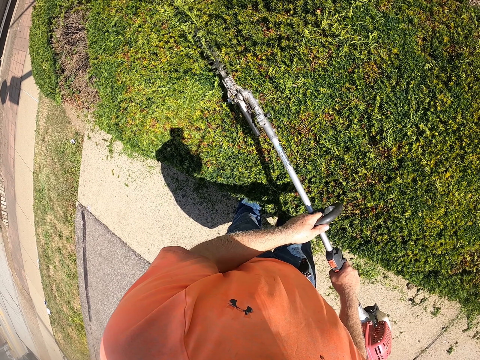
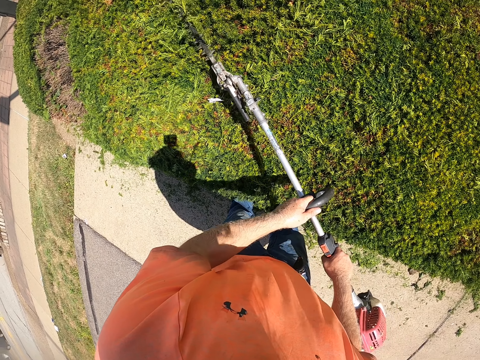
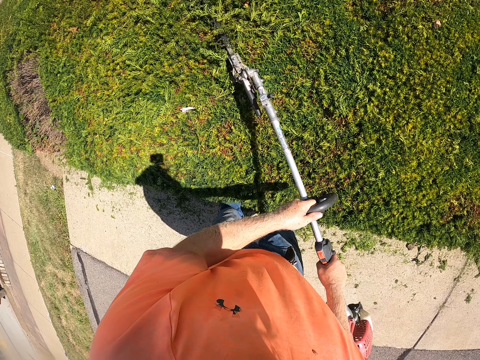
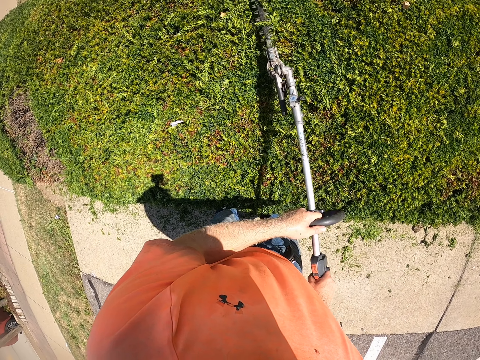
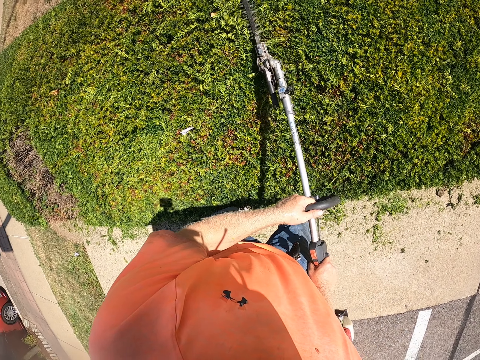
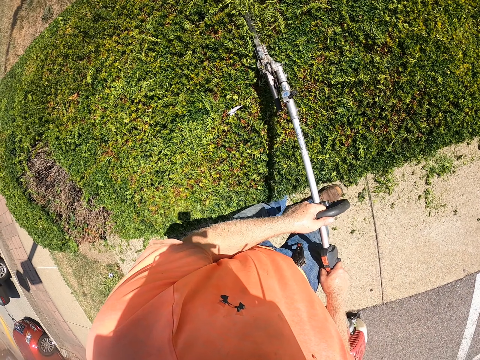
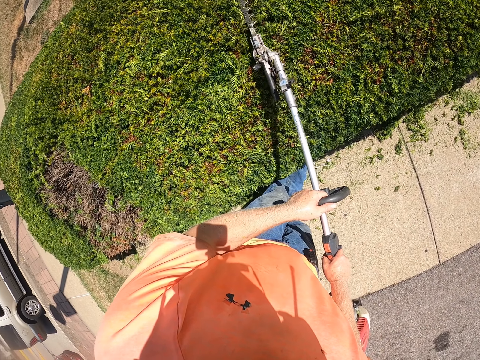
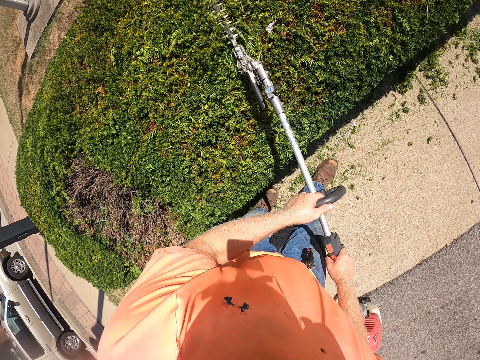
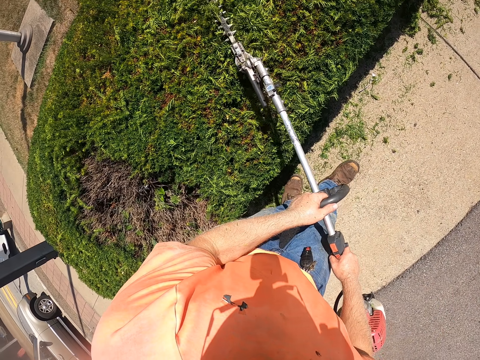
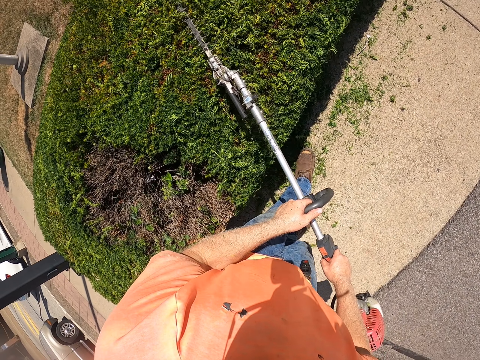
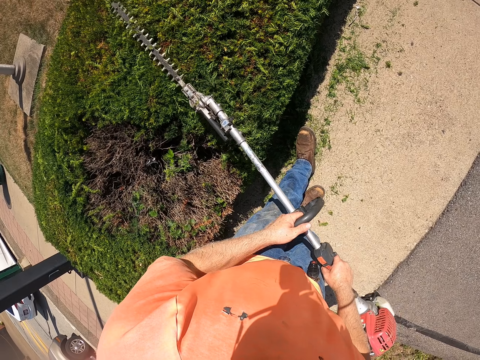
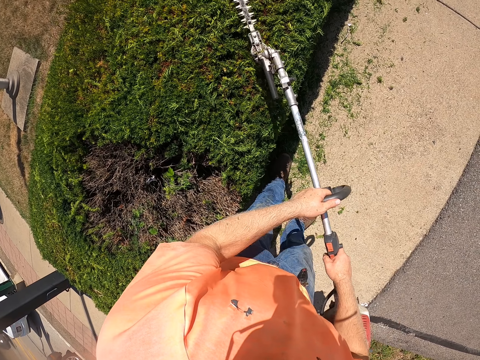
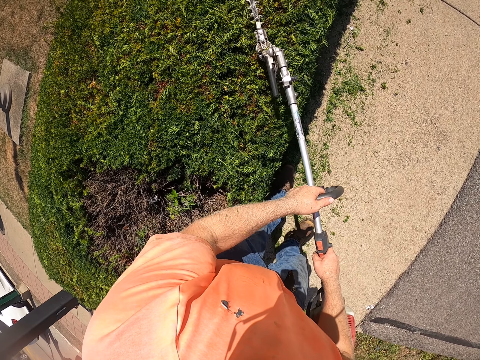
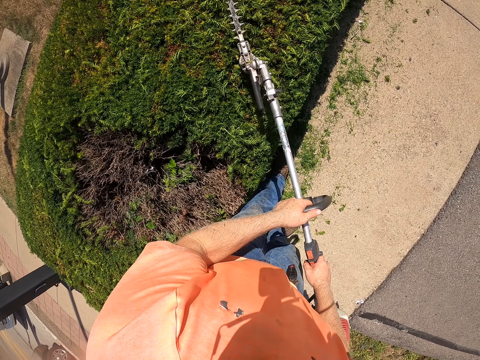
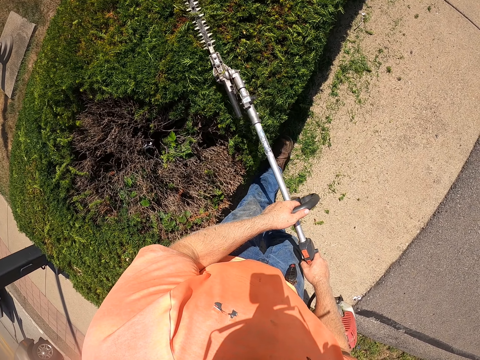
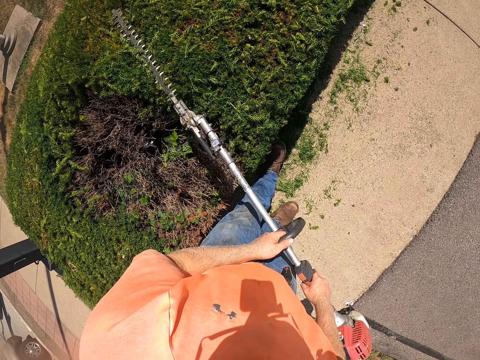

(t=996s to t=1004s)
The camera wearer walks backward and forward.

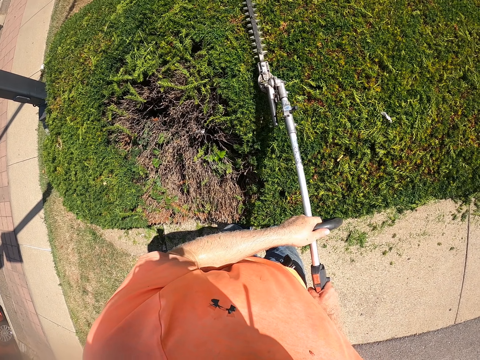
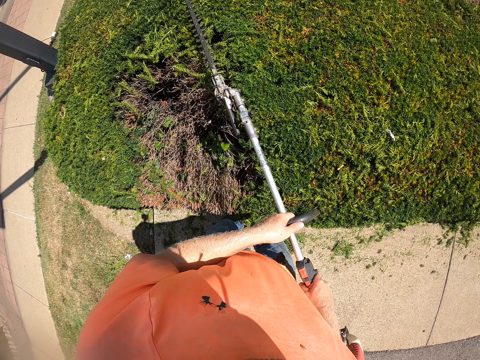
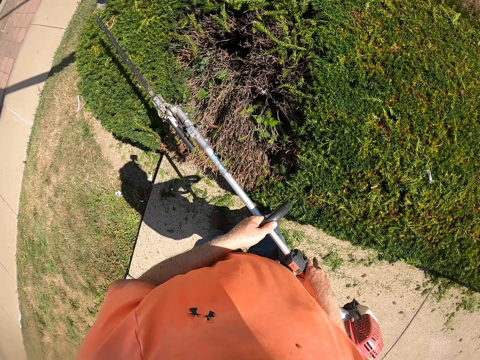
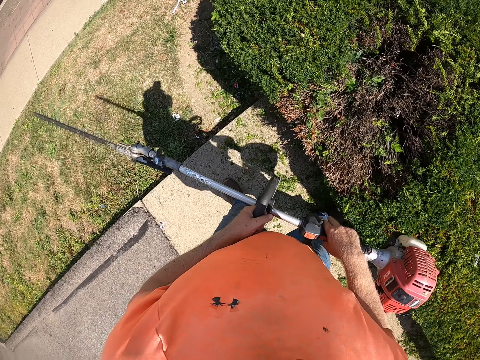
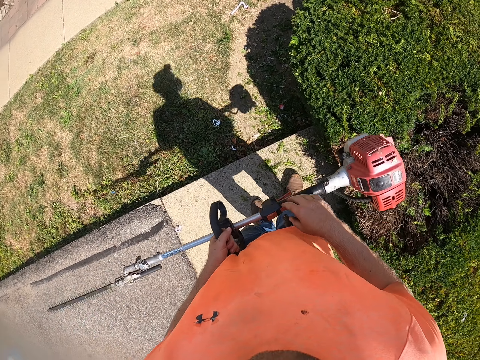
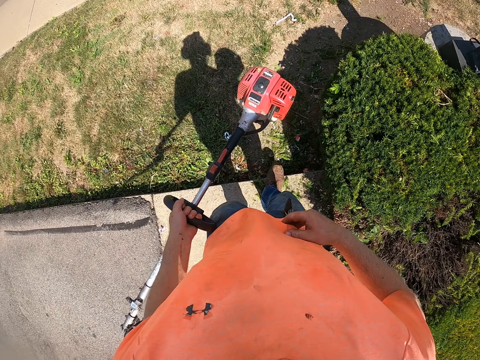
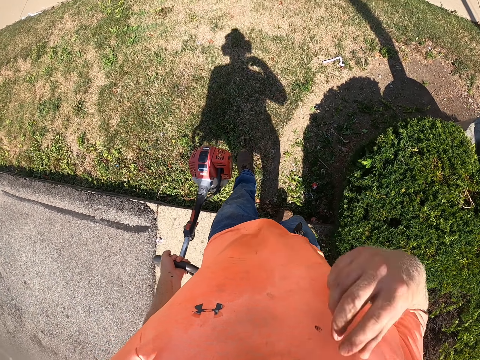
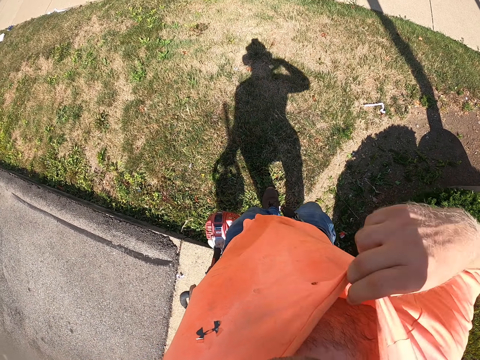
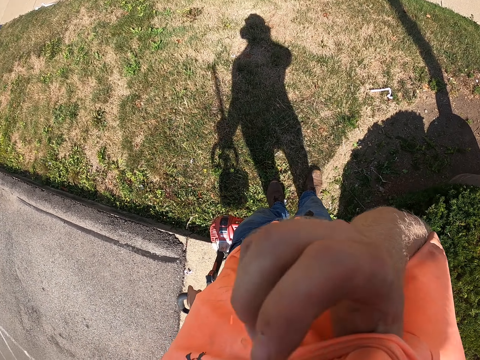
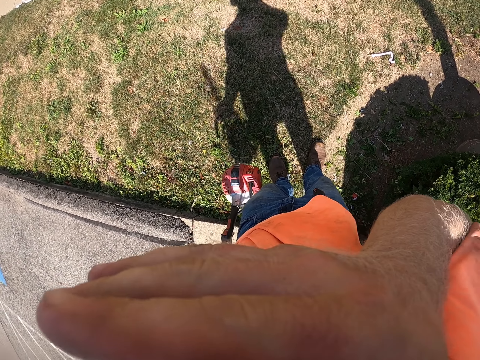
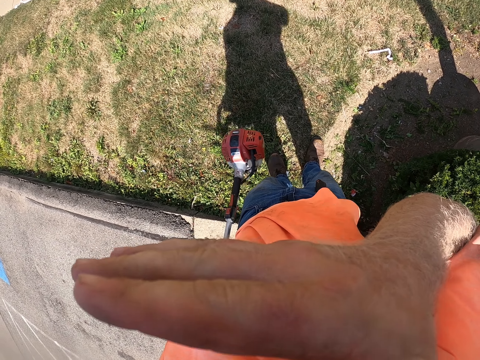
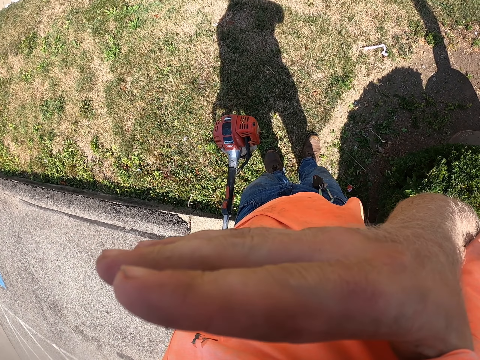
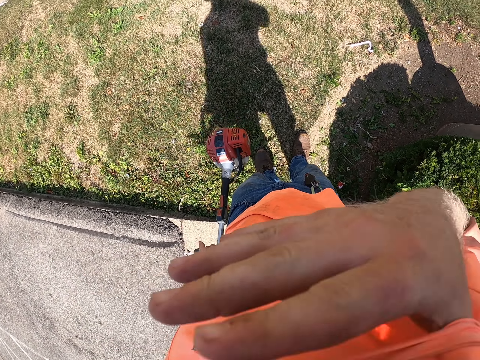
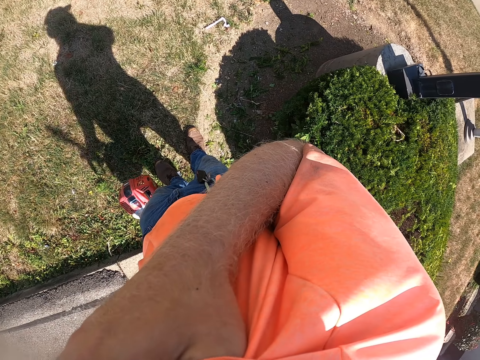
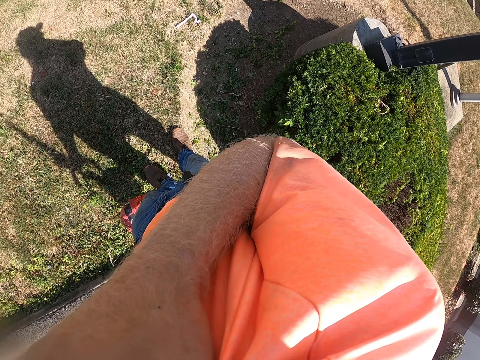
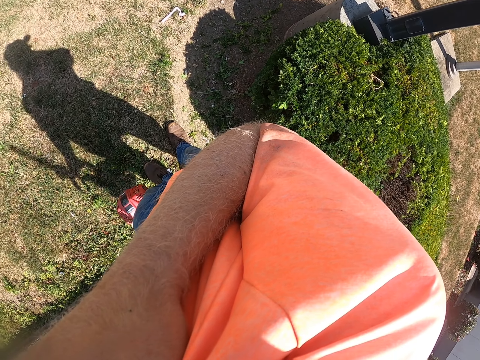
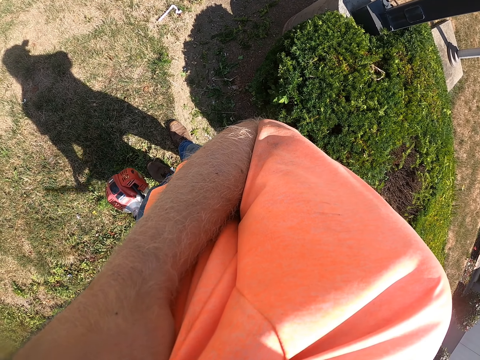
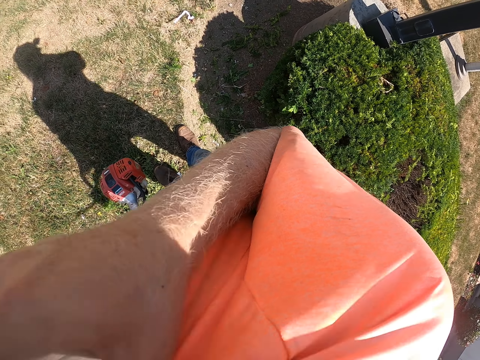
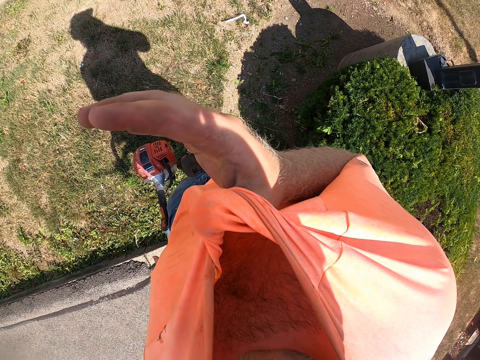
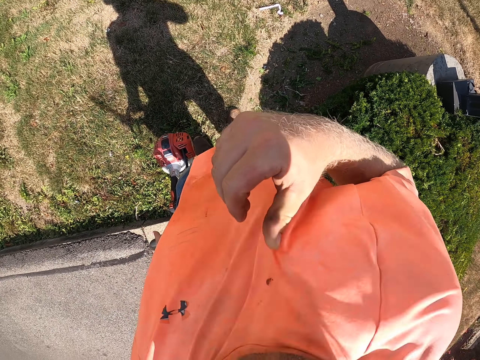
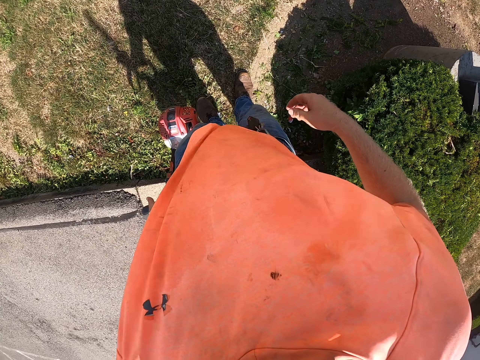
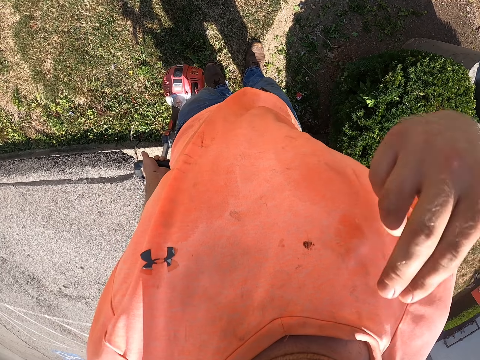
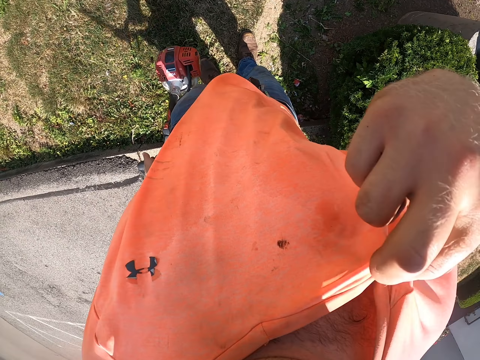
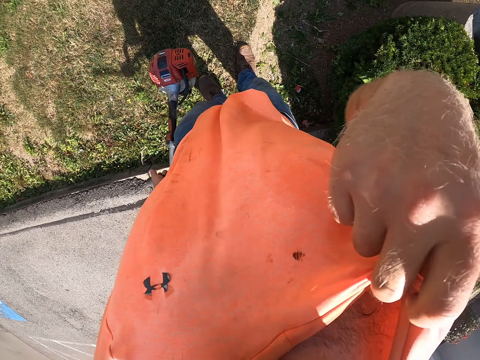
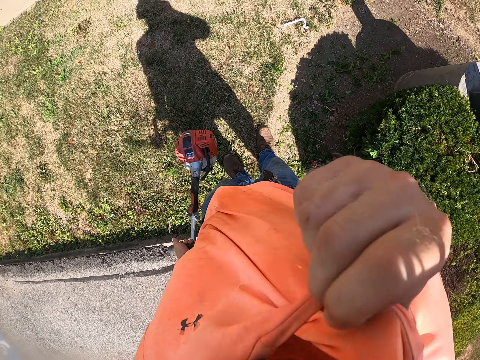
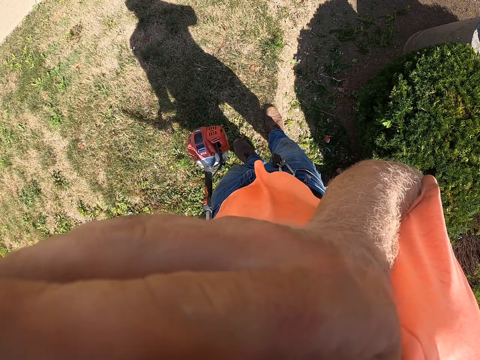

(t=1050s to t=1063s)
The camera wearer holds the hedge trimmer with his left hand. He walks with the grass cutter in his hand. He adjusts his T-shirt with his right hand. He cleans his face with his T-shirt in his right hand. He holds his T-shirt in his right hand. He touches his T-shirt. He cleans his face with his T-shirt in his right hand.
